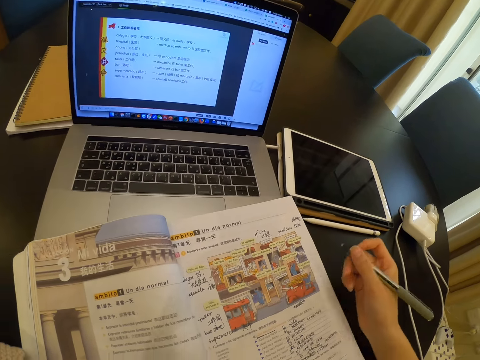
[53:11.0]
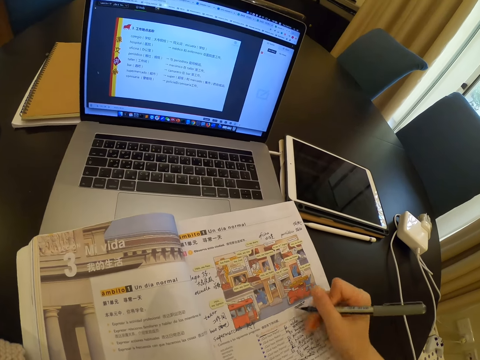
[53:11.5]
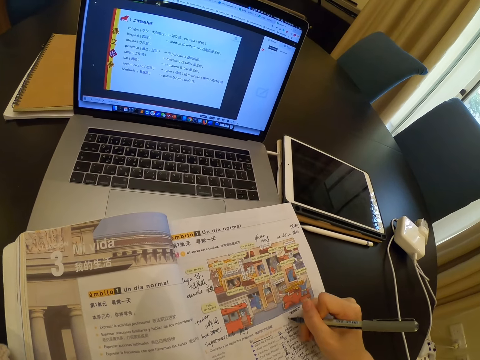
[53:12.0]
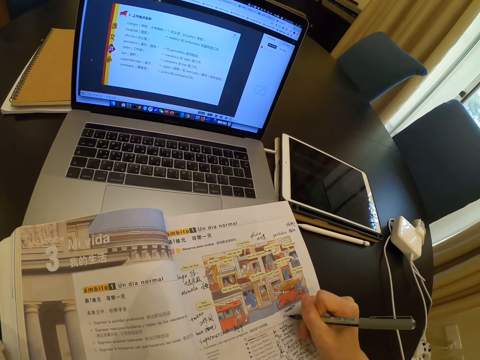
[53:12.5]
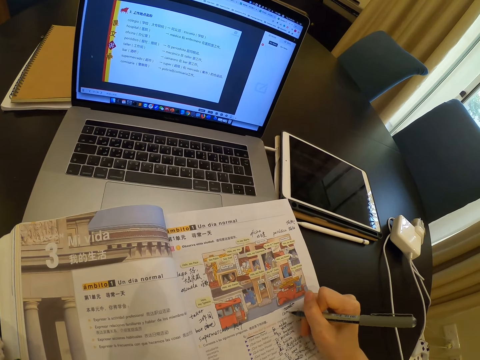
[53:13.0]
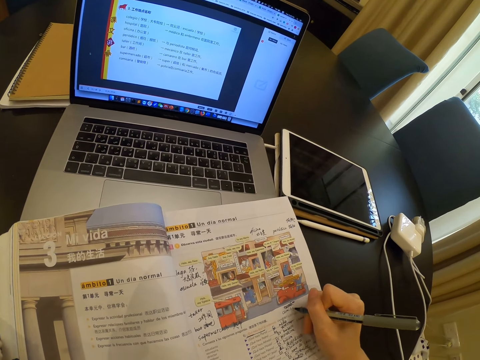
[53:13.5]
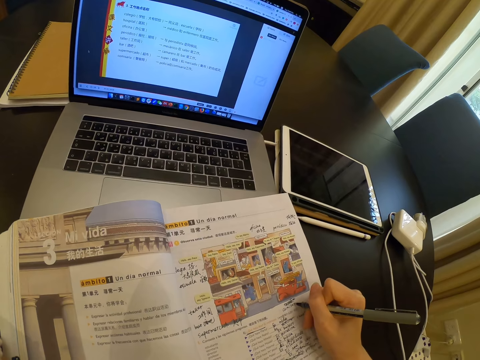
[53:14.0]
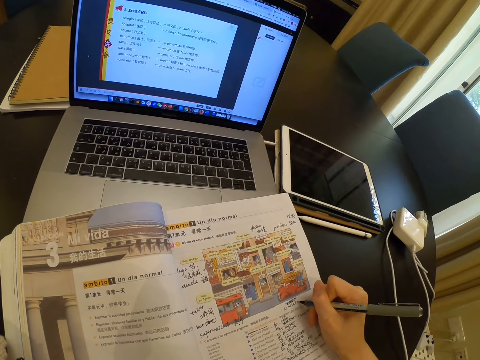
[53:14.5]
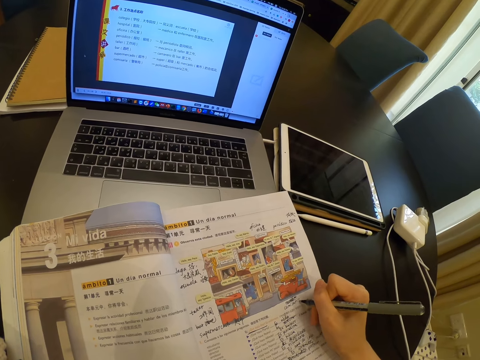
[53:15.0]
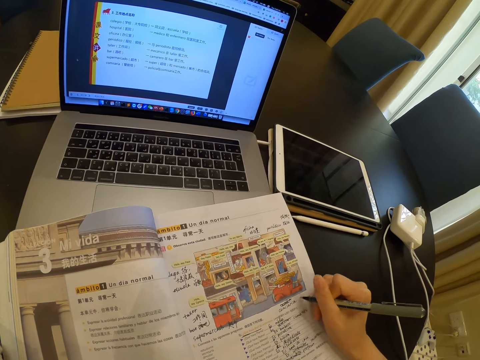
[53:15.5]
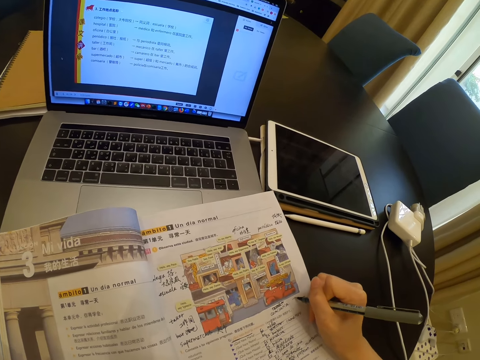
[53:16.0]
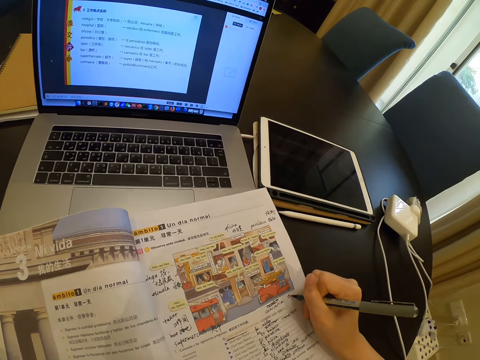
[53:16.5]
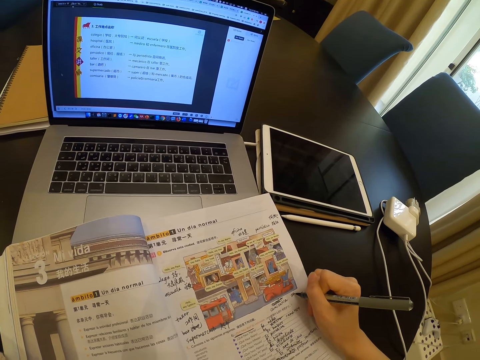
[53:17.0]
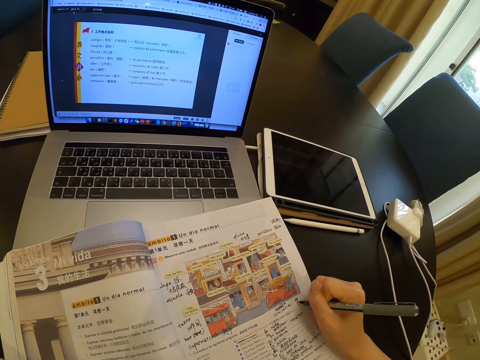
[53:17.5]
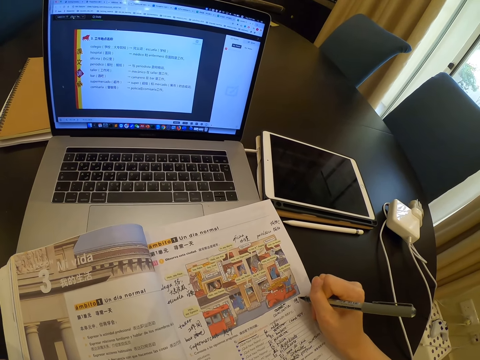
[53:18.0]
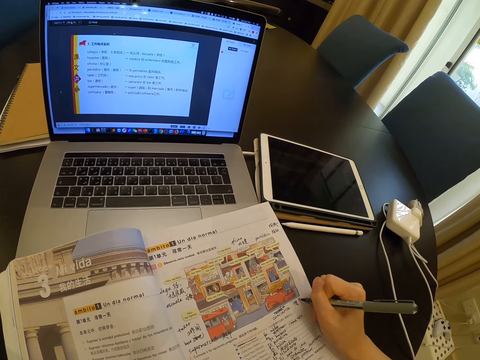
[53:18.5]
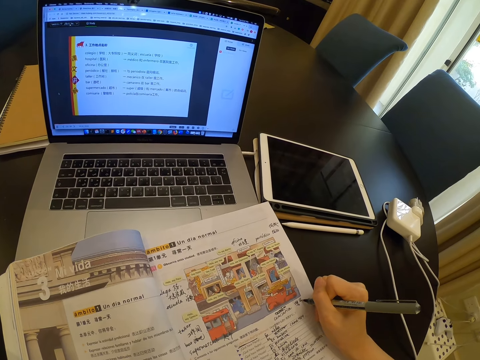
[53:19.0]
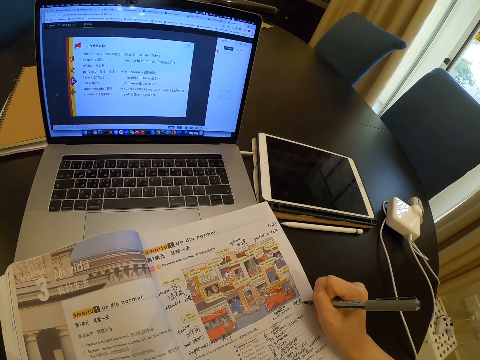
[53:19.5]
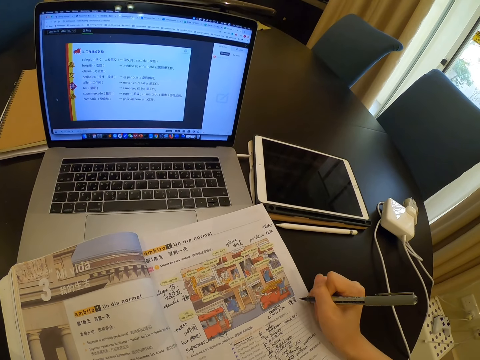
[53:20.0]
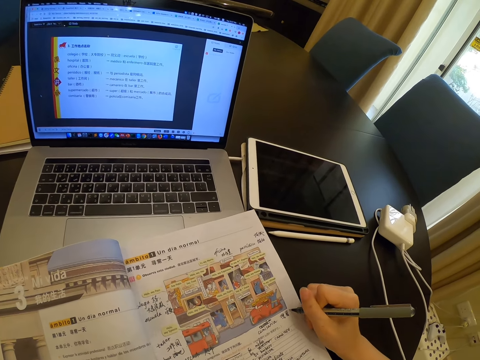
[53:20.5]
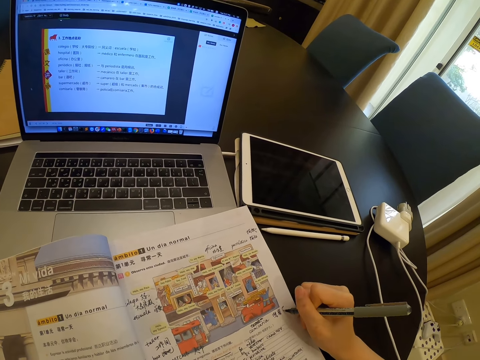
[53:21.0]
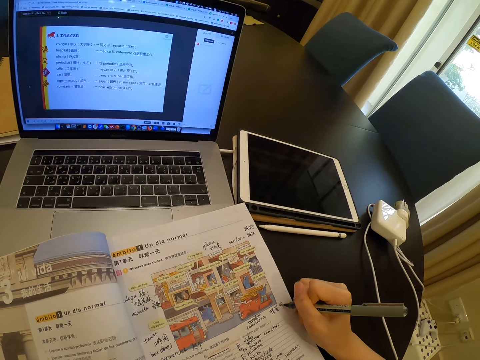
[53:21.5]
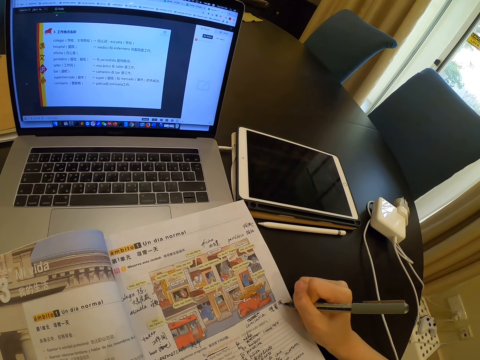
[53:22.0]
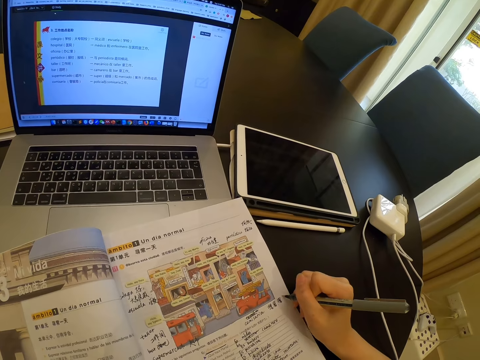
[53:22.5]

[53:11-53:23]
The camera wearer stops writing. They write on the book.

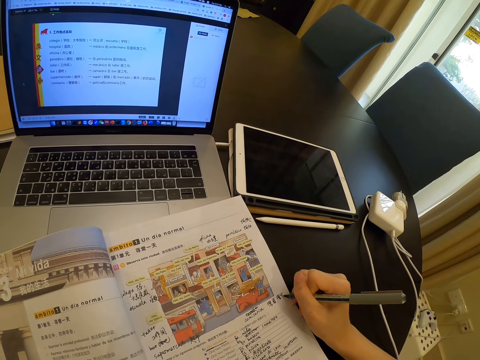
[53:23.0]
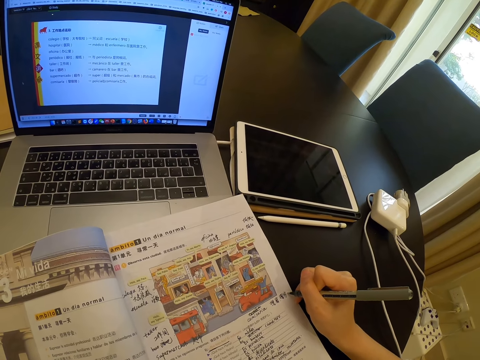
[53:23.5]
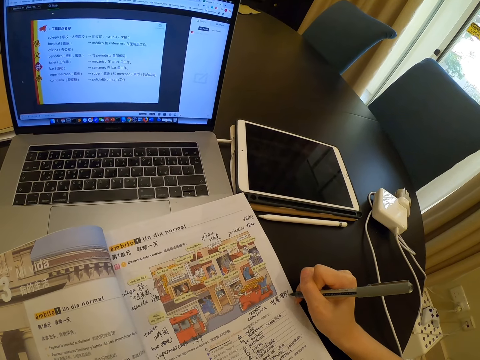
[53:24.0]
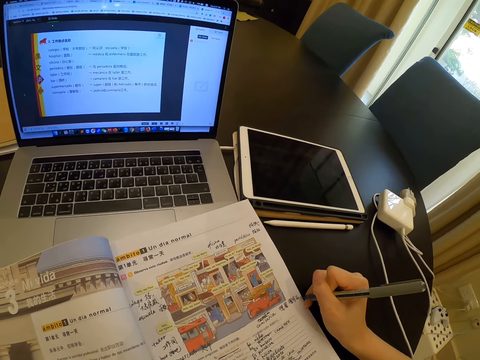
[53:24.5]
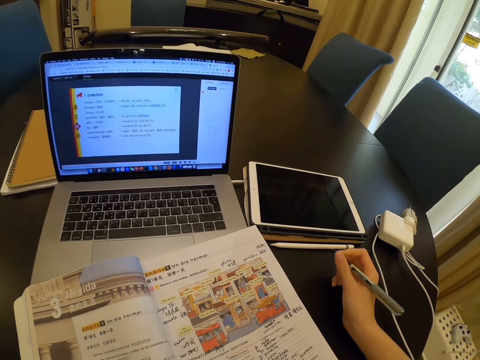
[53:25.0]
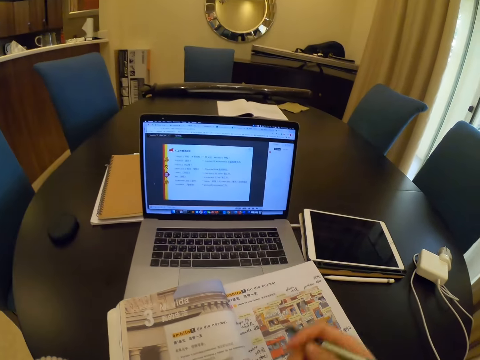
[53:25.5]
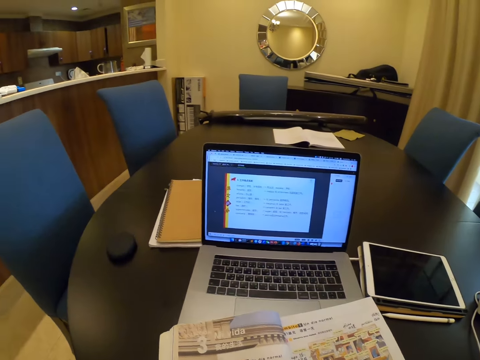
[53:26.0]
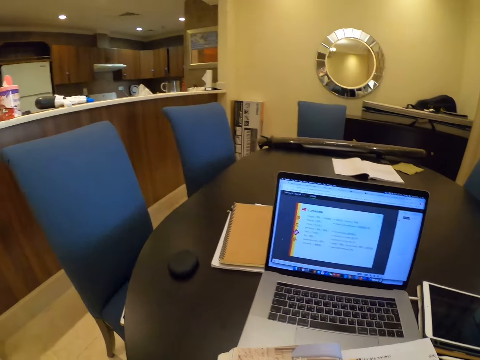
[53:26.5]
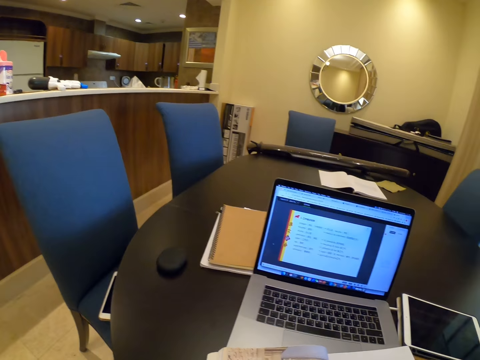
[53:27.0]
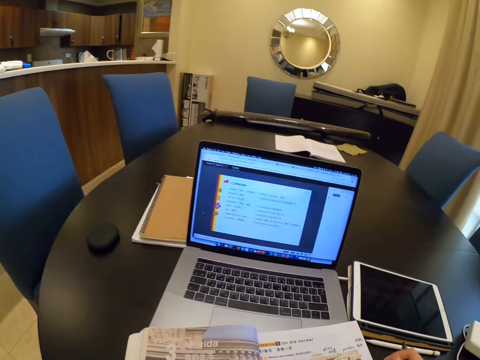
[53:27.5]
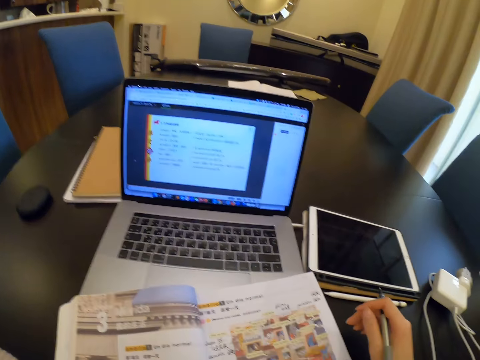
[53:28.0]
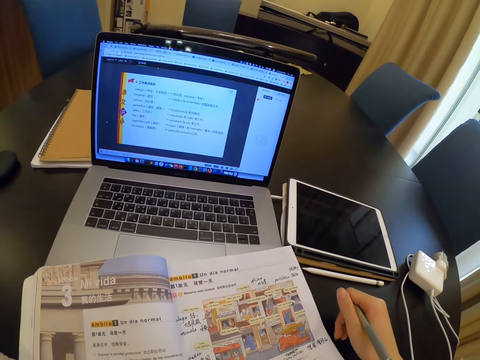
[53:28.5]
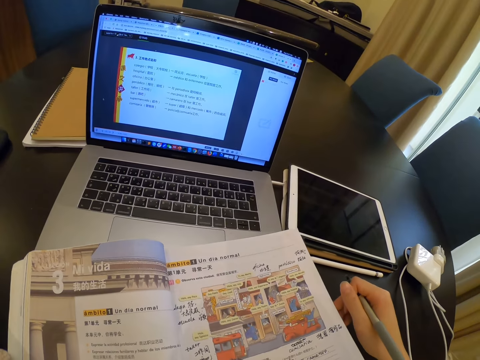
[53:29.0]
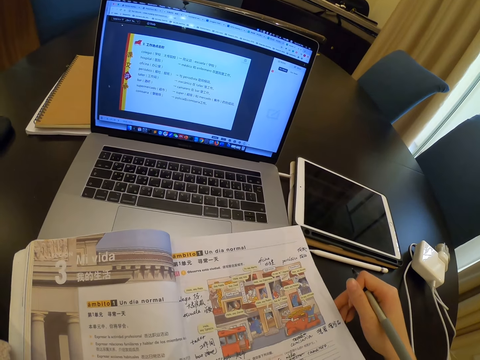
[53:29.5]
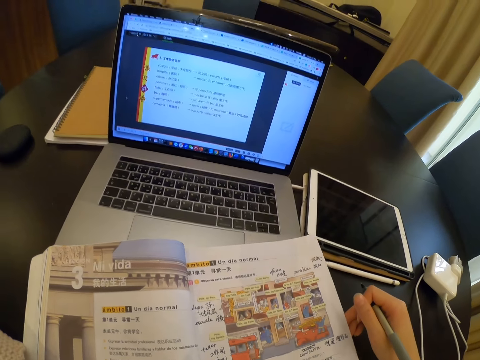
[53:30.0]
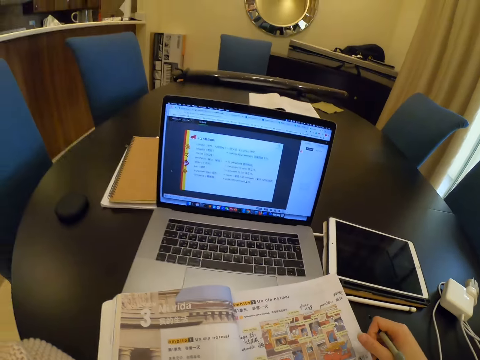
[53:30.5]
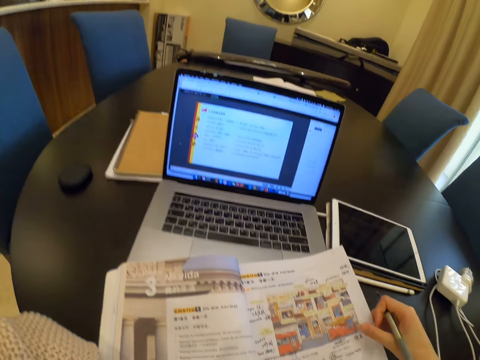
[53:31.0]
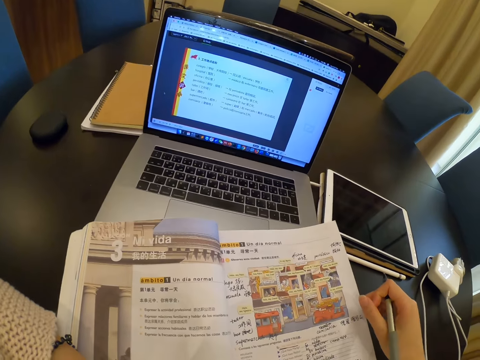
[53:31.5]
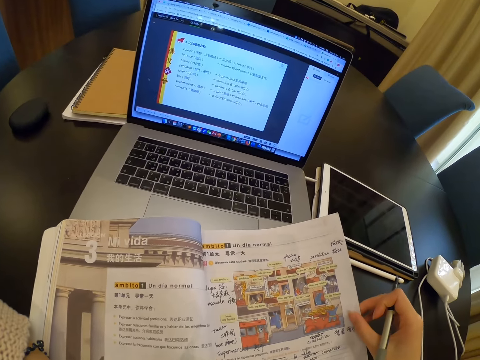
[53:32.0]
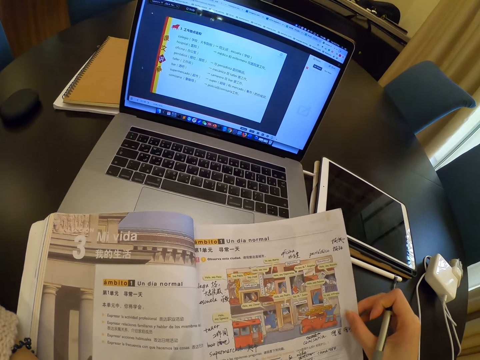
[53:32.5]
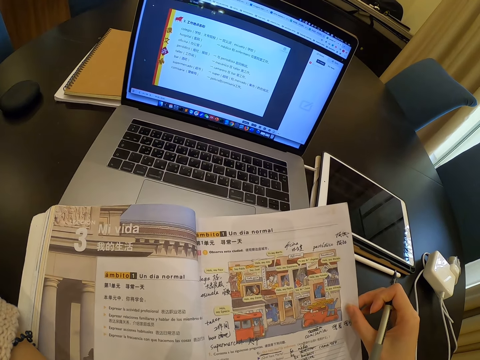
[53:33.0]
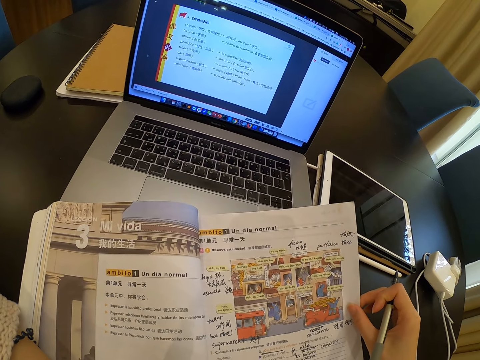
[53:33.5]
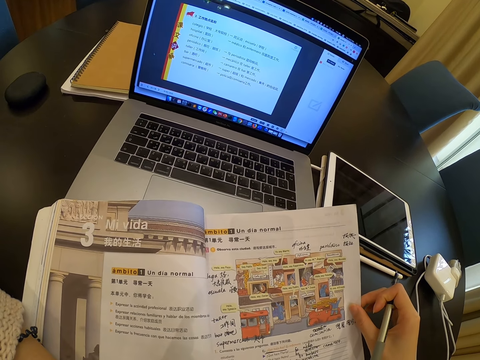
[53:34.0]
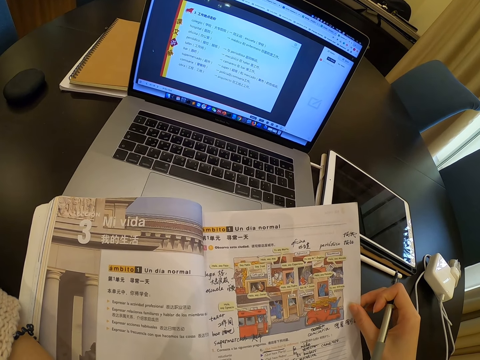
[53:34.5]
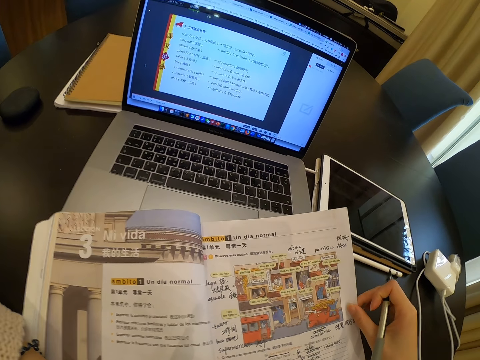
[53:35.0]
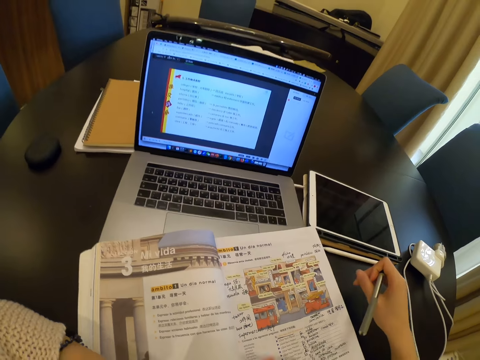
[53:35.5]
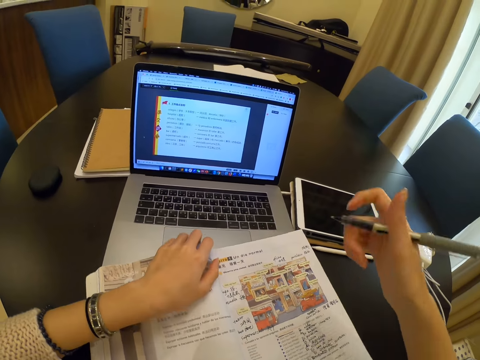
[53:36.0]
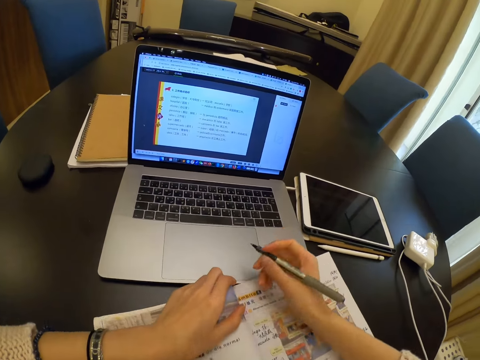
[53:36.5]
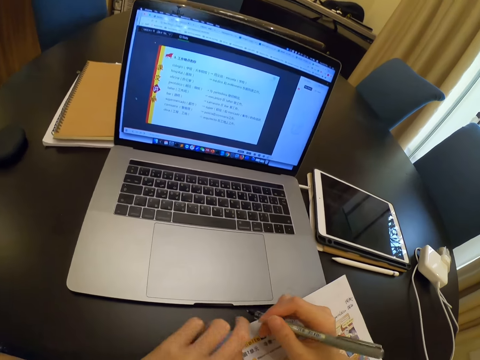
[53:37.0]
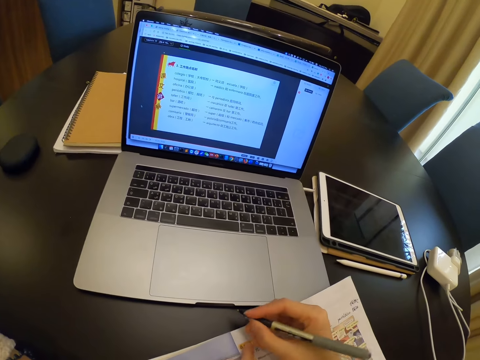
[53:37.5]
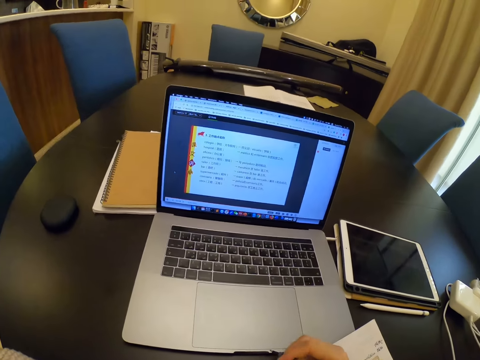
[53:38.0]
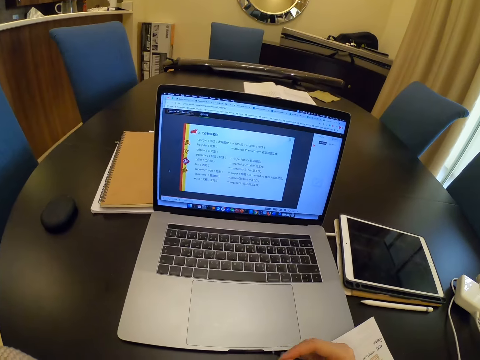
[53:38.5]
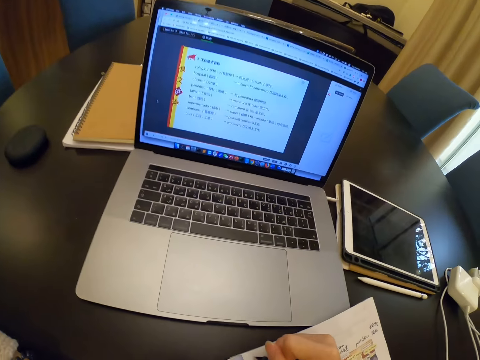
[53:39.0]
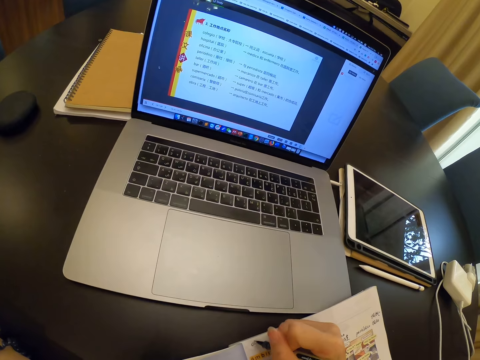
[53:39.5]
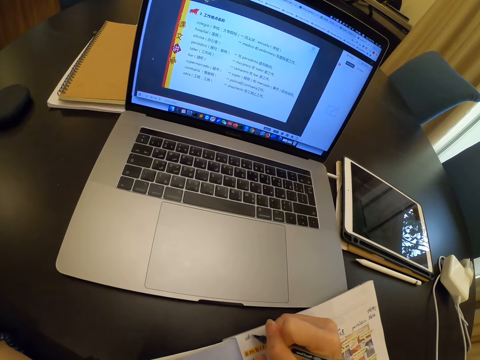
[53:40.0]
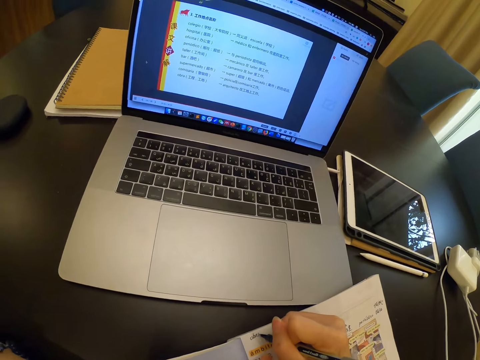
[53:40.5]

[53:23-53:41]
The camera wearer looks around. They hold a book page. They adjust the book. They write on the book.
